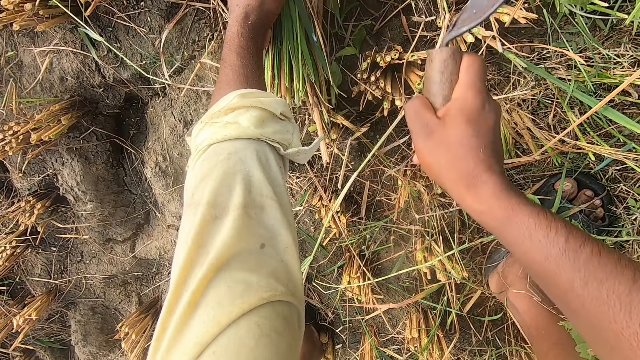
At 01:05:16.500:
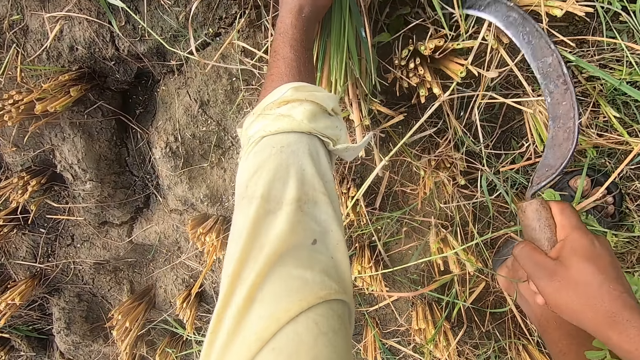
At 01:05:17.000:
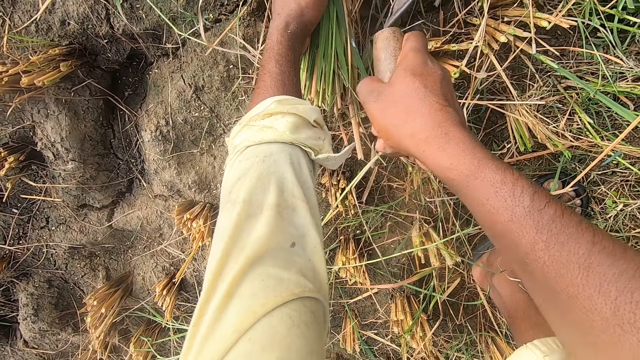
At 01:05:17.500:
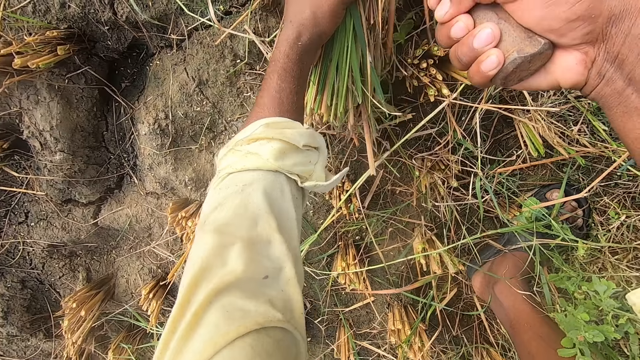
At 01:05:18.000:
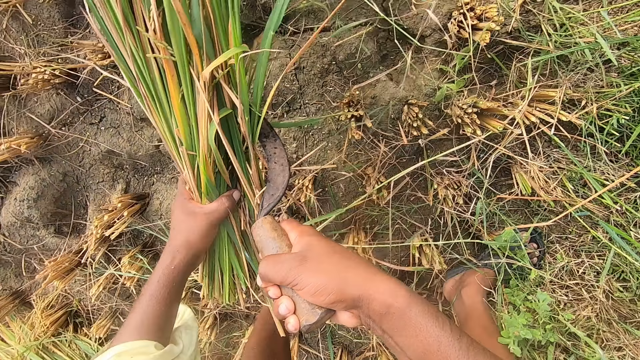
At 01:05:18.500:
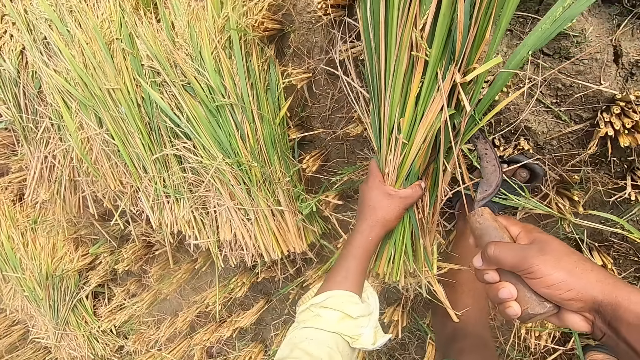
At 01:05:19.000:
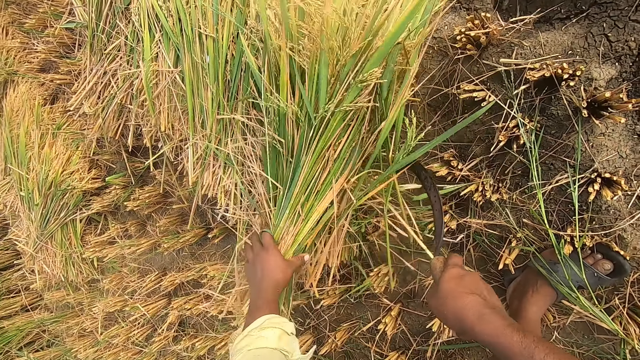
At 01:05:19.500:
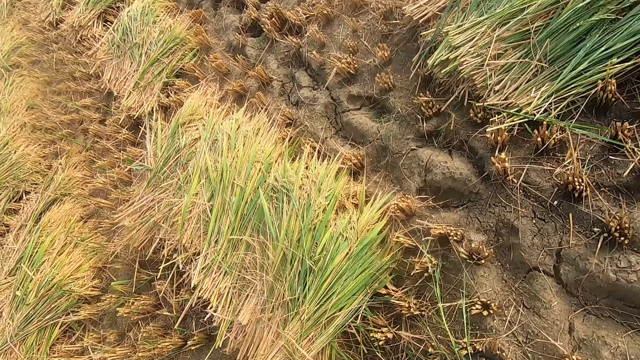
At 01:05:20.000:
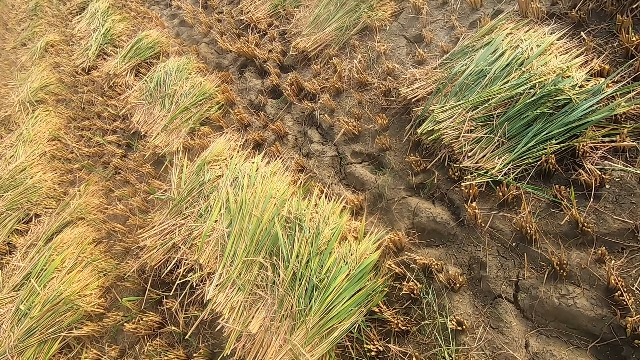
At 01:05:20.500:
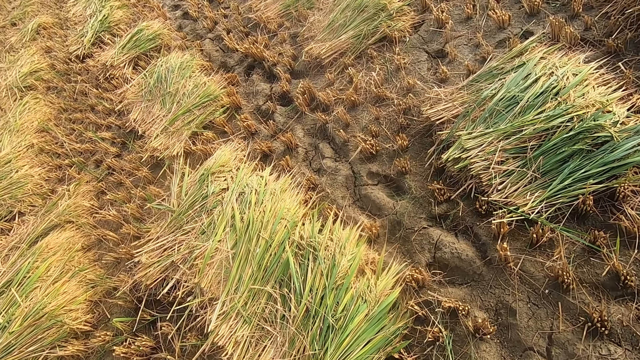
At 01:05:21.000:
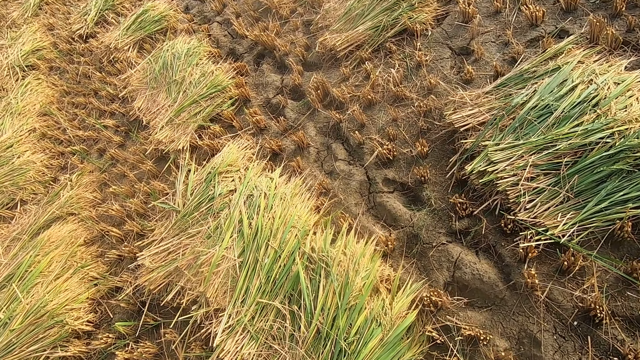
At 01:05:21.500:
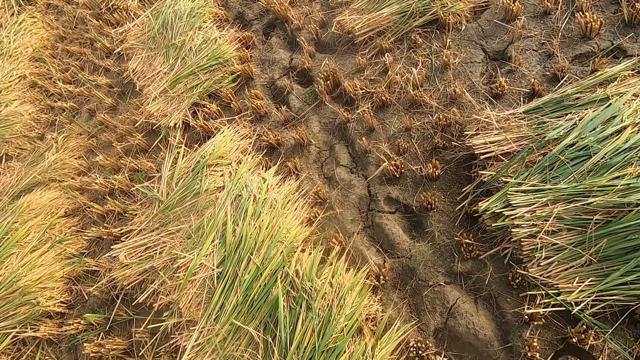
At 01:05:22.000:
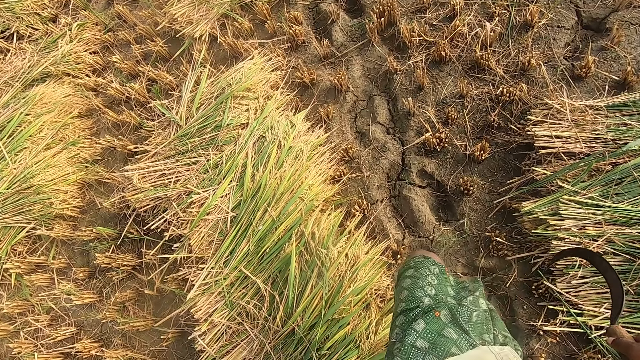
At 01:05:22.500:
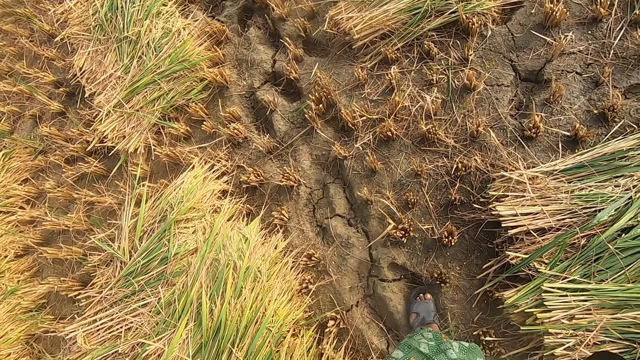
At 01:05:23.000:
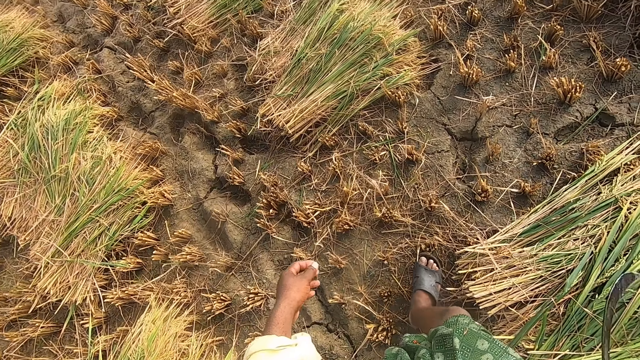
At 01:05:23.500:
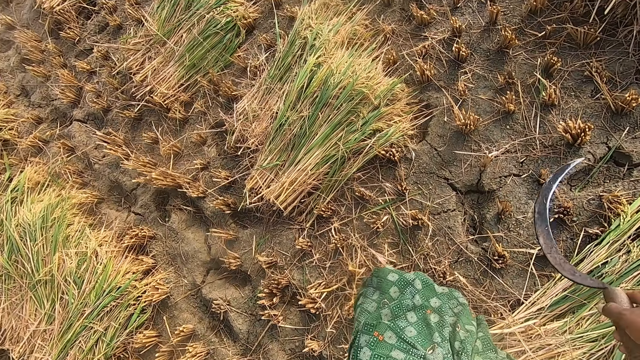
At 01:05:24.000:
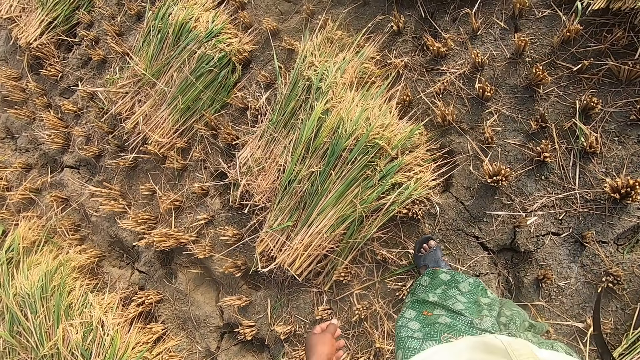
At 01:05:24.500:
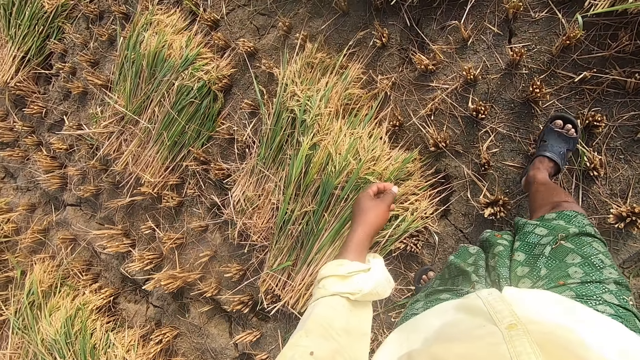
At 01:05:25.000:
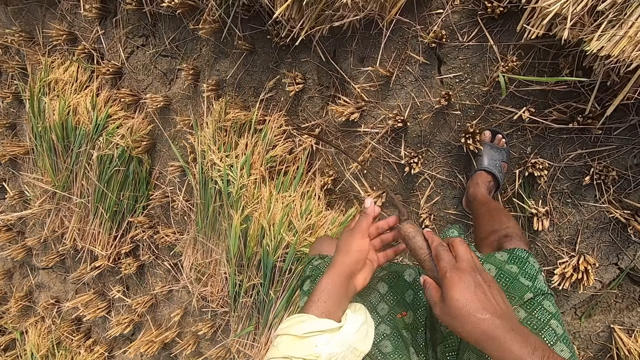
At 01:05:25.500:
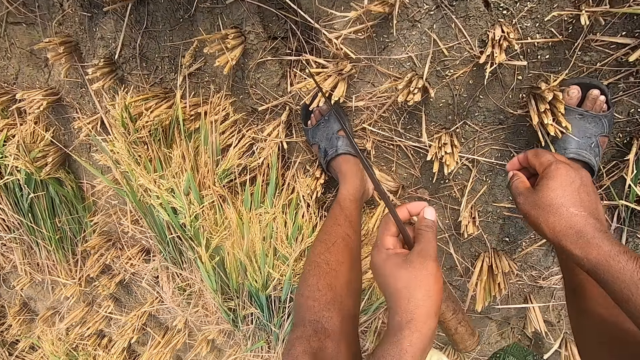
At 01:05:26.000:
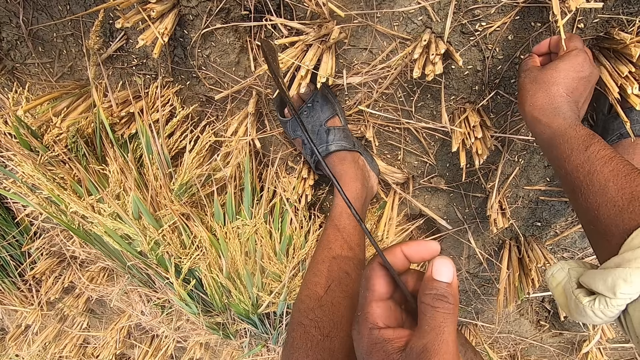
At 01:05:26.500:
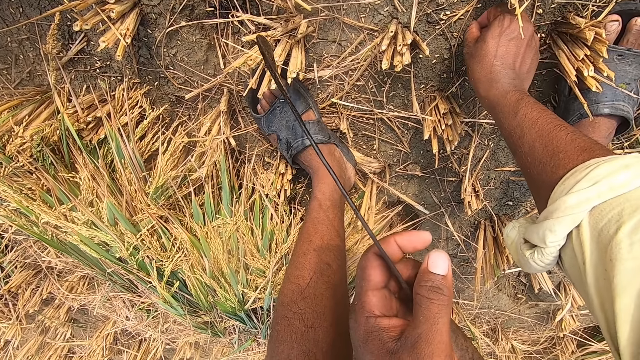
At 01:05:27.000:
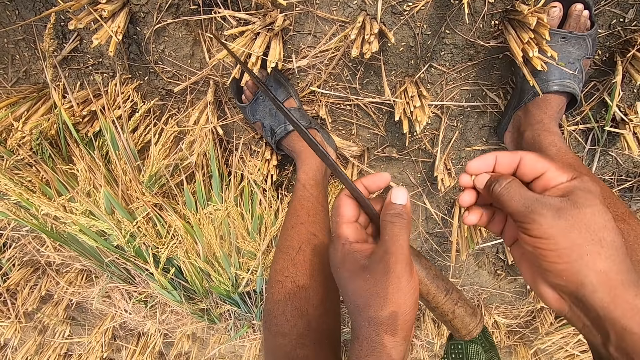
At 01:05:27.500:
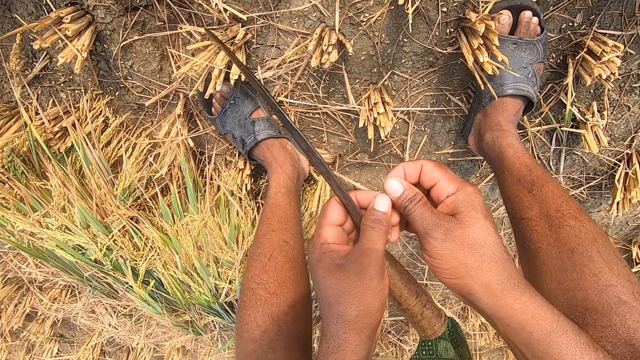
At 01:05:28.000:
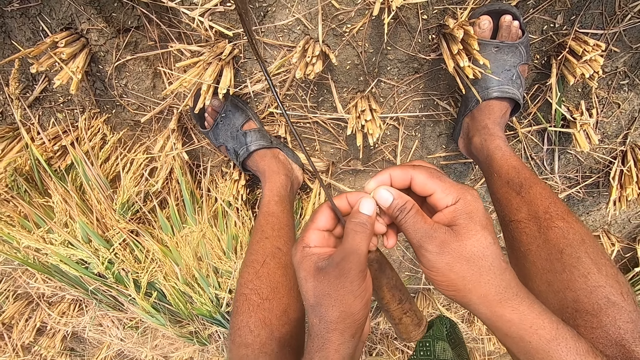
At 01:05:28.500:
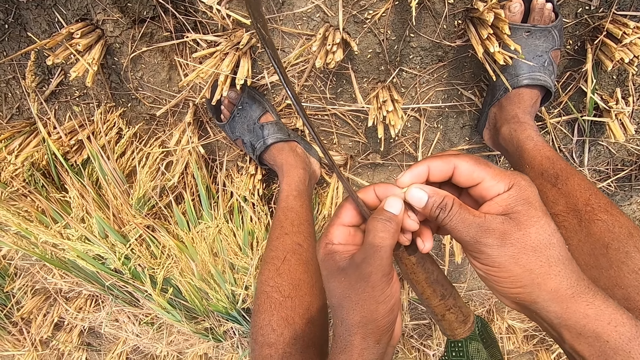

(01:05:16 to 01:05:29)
The camera wearer drops the grass in his left hand on the pile of grass. He looks around a garden and walks around the garden. He moves the sickle to his left hand. He picks up a seed from the ground with his right hand.

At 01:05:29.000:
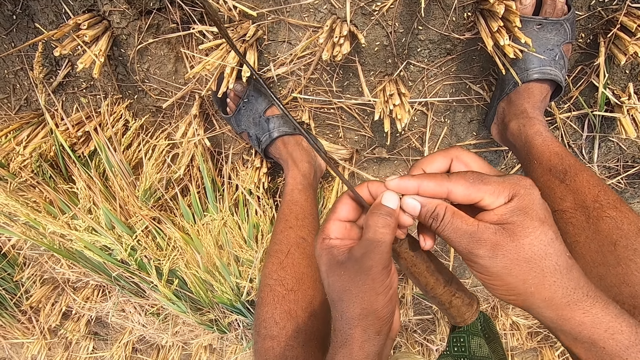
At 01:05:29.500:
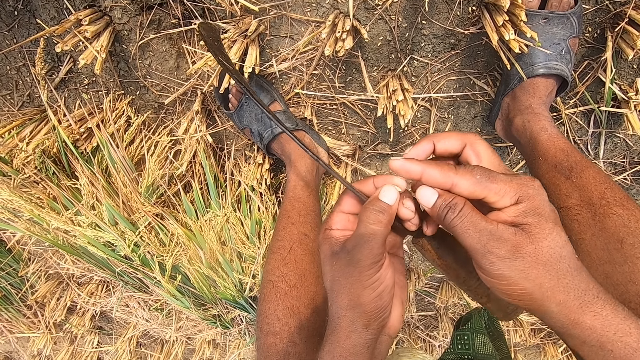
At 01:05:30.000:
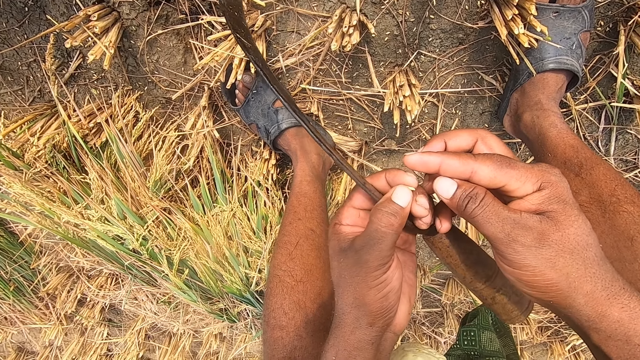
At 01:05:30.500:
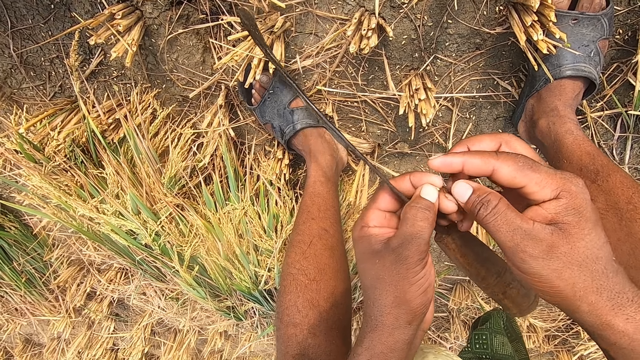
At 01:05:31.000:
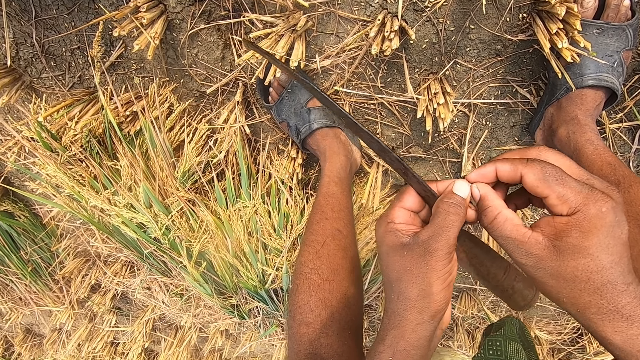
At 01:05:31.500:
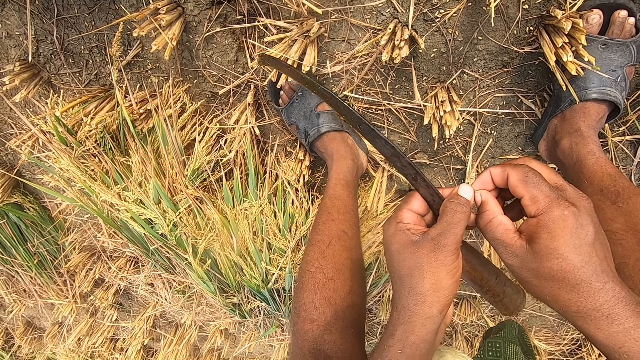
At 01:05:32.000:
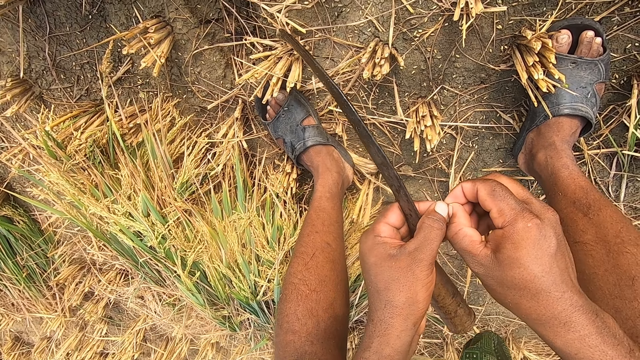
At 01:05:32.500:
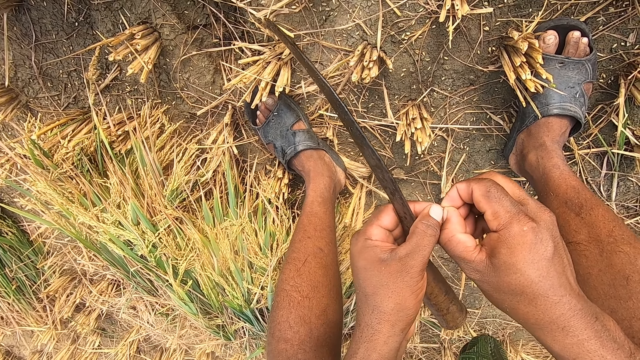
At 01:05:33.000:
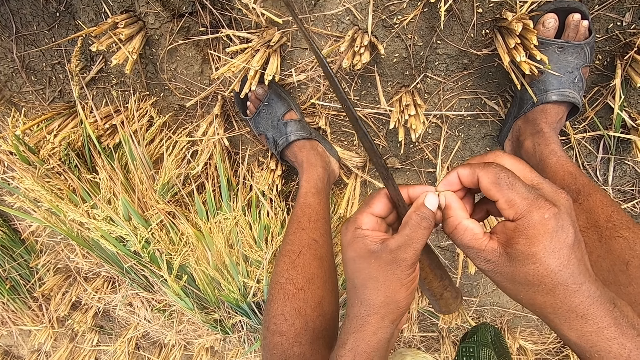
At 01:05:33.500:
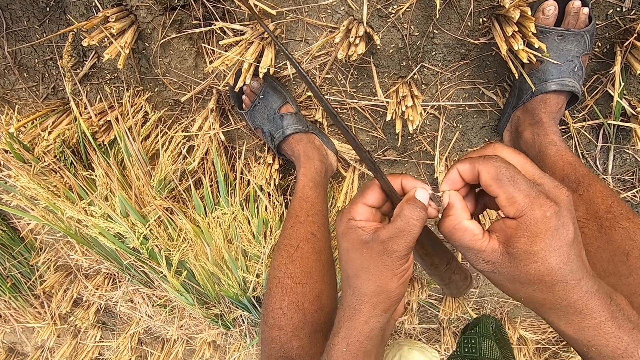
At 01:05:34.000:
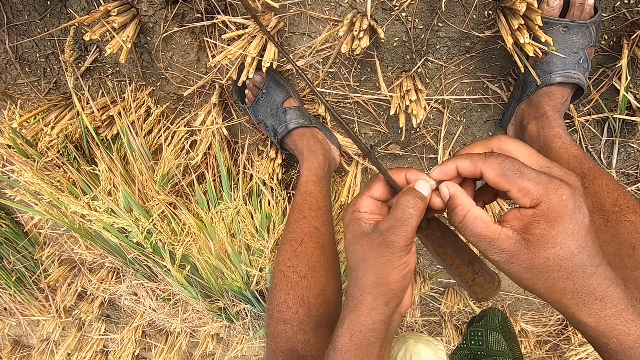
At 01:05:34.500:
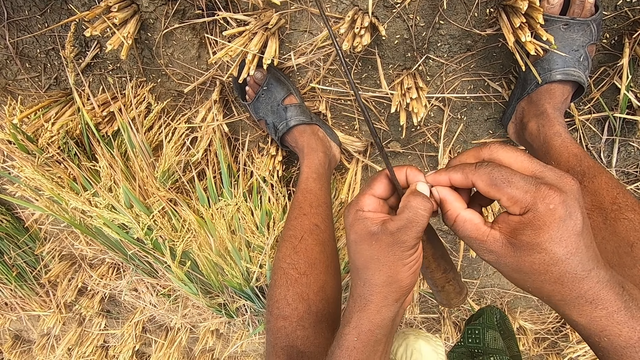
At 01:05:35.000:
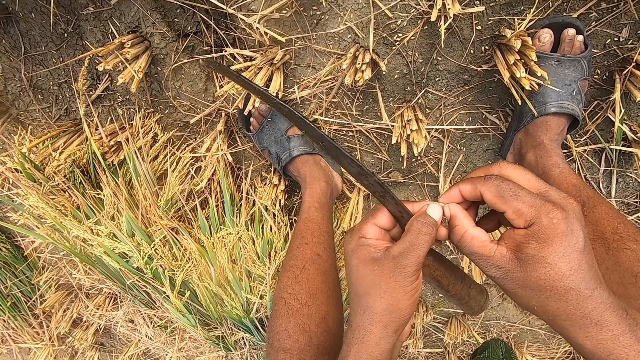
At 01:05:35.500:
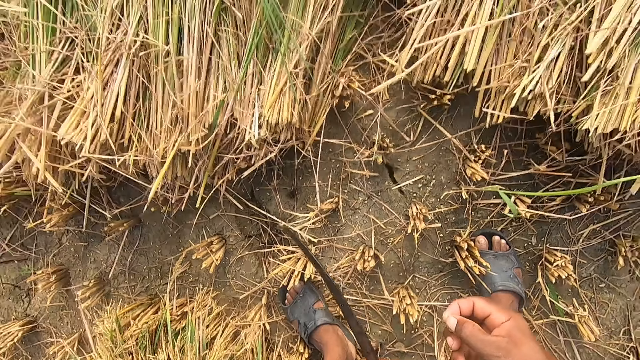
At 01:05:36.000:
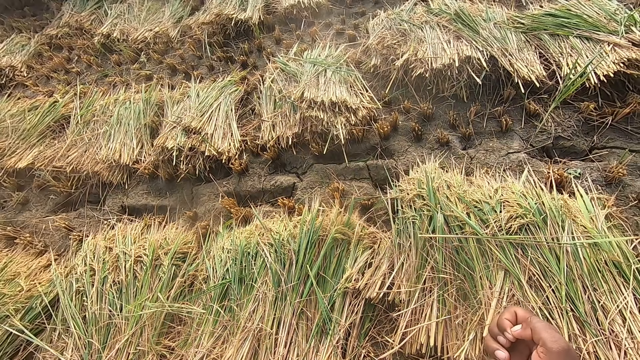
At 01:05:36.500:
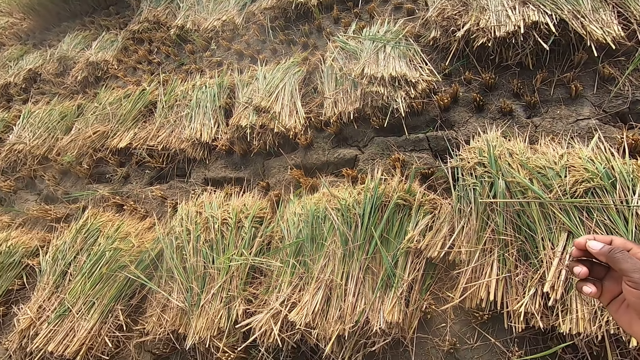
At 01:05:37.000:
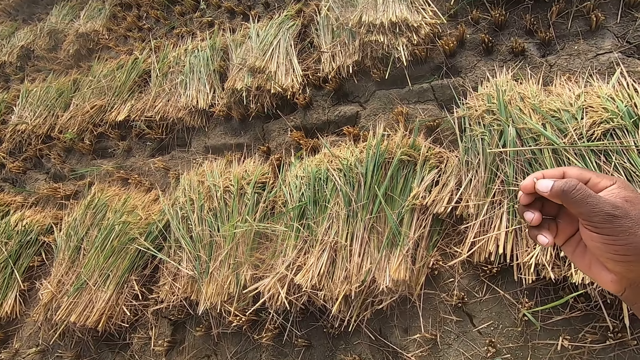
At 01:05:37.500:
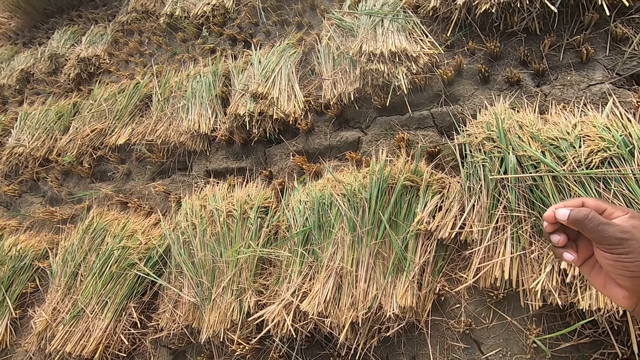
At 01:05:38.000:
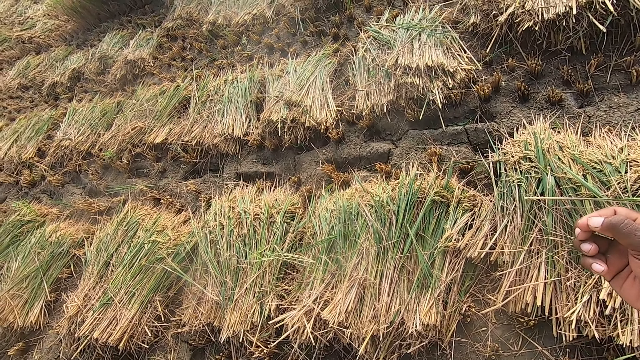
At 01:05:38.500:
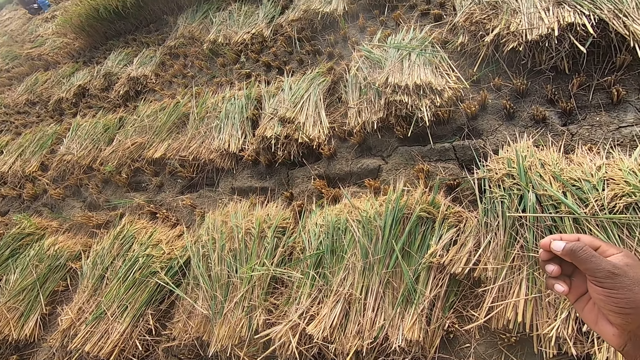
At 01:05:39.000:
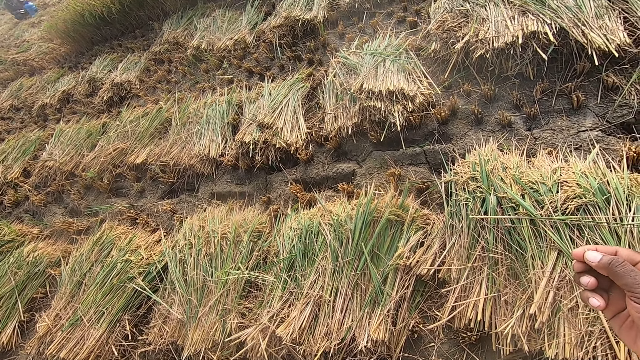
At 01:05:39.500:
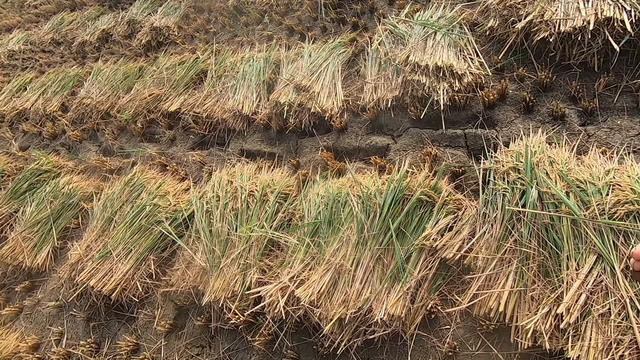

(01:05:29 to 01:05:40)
The camera wearer peels a seed with a hand. They move a hand in the air.
